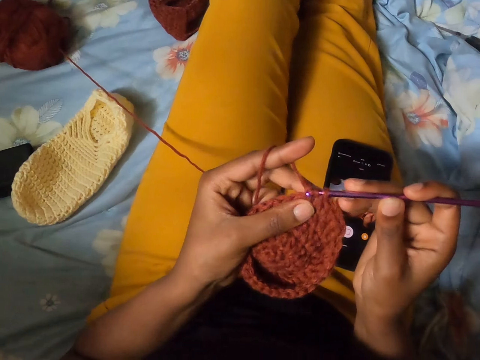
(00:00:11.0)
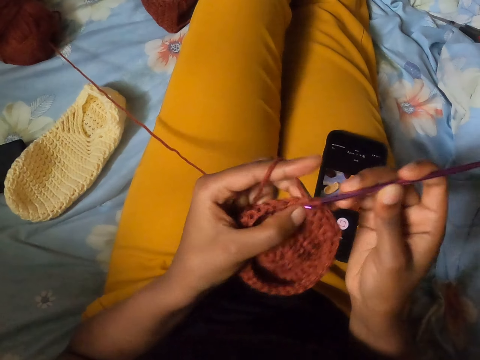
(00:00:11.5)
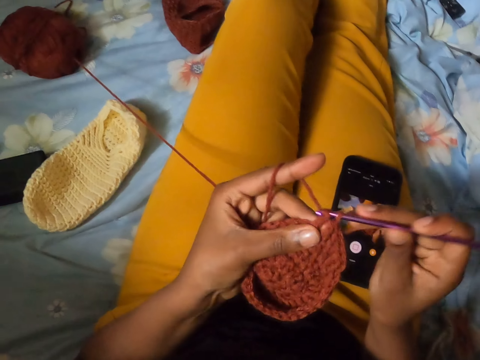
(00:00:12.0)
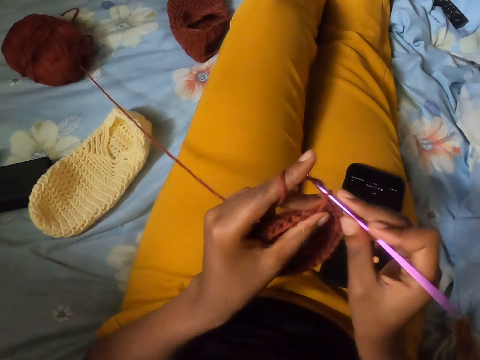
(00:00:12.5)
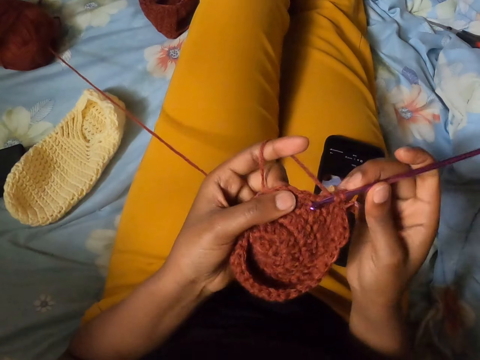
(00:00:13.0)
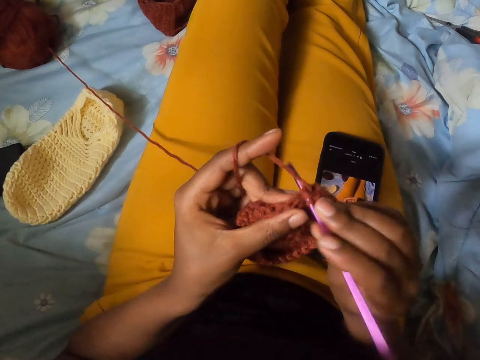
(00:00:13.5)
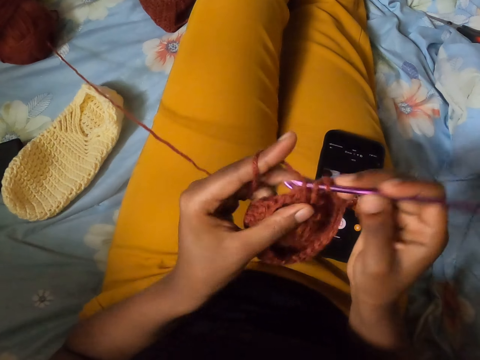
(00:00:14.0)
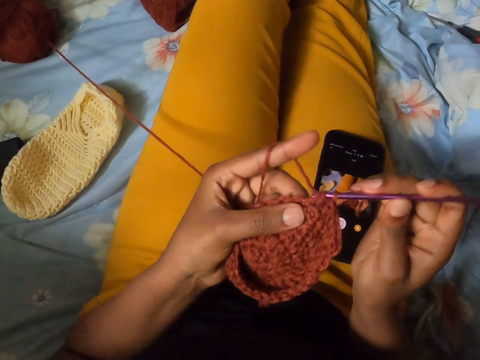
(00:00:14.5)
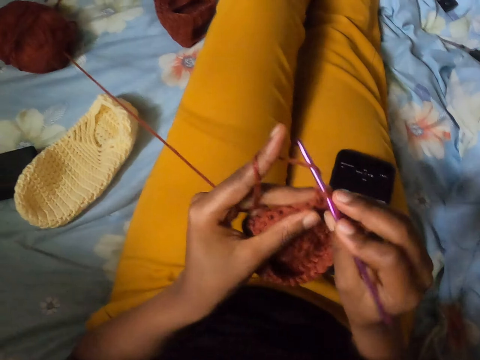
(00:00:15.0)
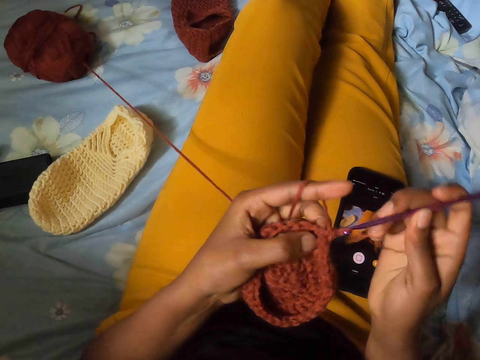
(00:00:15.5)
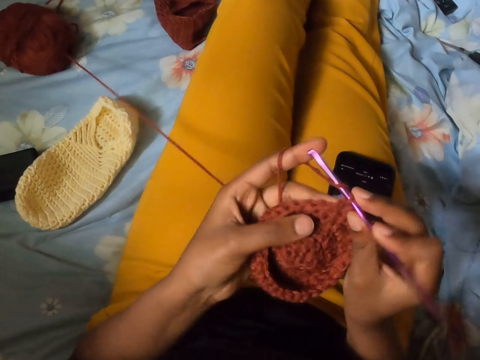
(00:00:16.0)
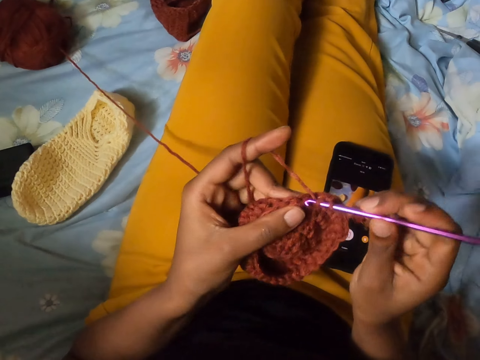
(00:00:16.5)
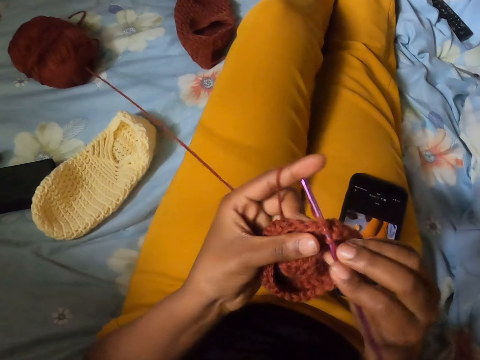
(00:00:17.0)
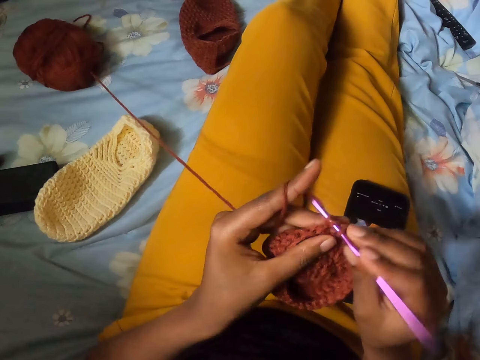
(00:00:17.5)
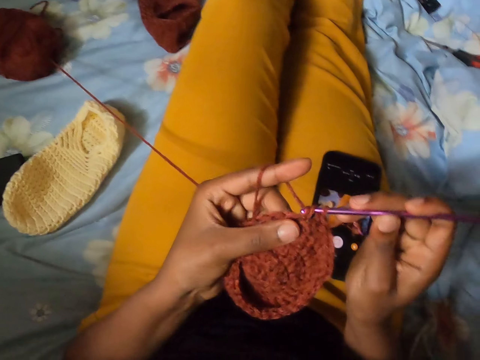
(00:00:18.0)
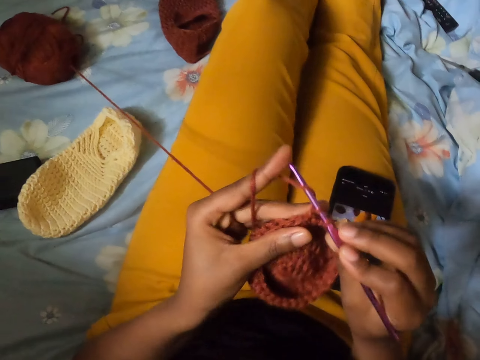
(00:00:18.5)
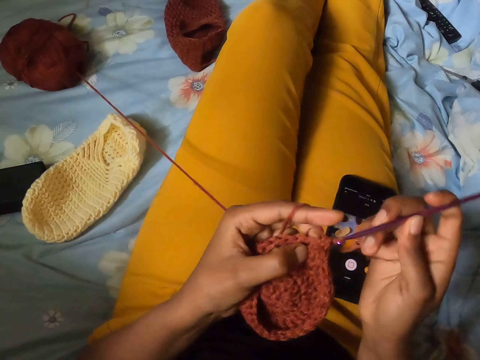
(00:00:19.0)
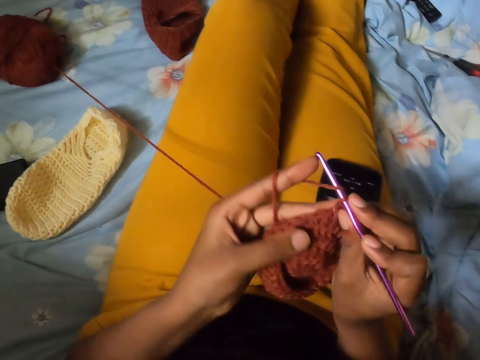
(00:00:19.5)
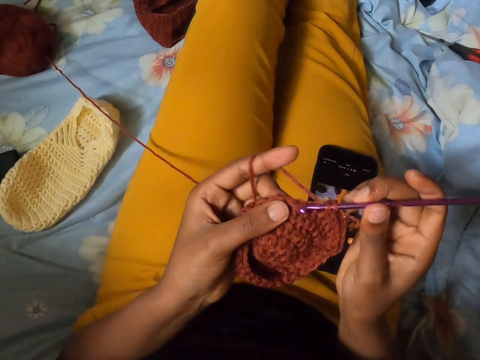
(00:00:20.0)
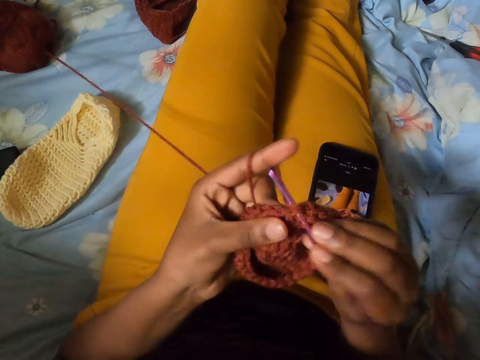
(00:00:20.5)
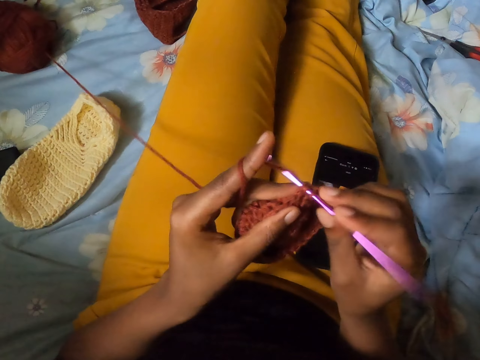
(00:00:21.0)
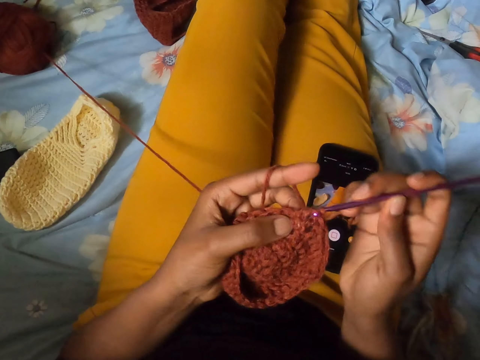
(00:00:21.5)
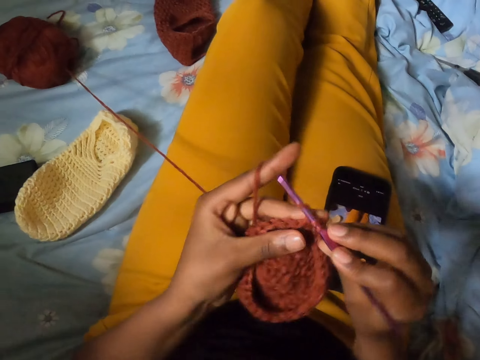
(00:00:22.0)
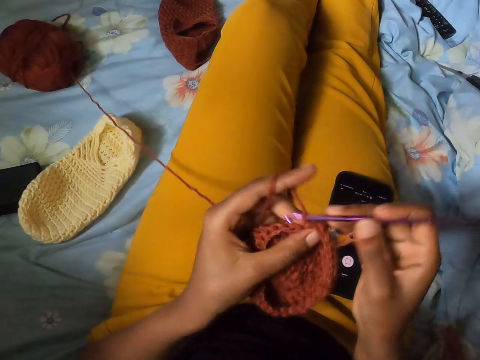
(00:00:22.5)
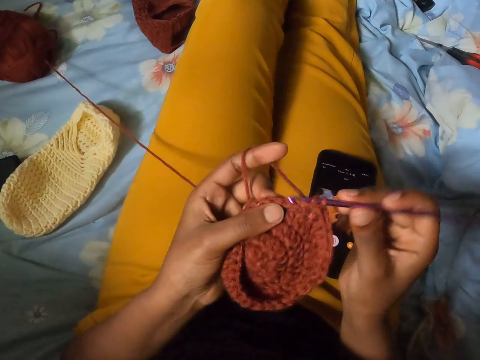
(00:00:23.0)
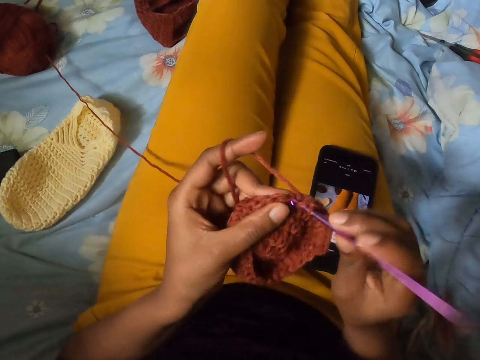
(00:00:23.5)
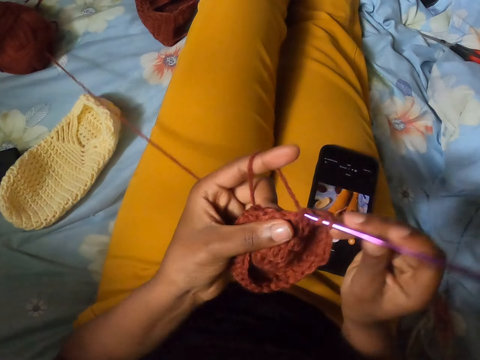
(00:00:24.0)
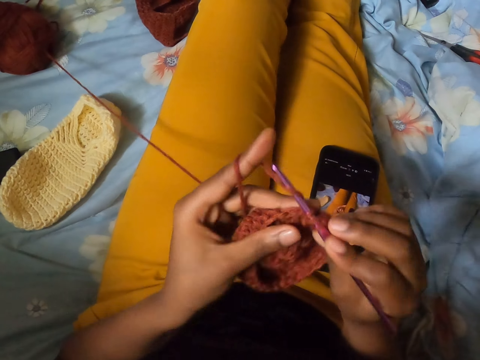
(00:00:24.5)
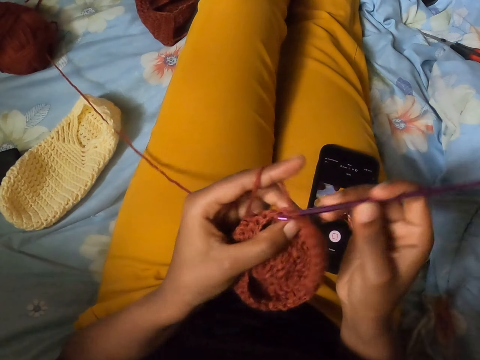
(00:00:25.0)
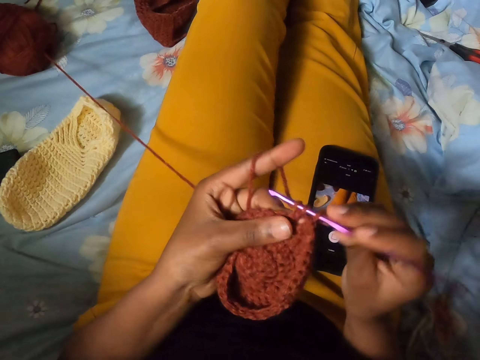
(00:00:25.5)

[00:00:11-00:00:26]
The camera wearer knits the cloth with the crochet hook repeatedly.

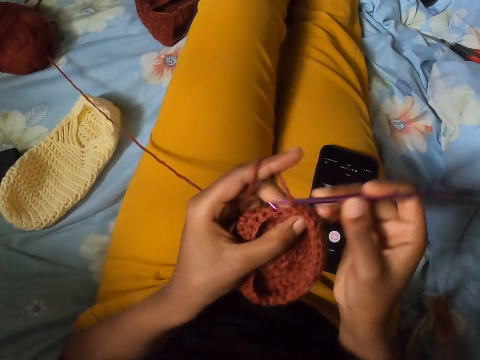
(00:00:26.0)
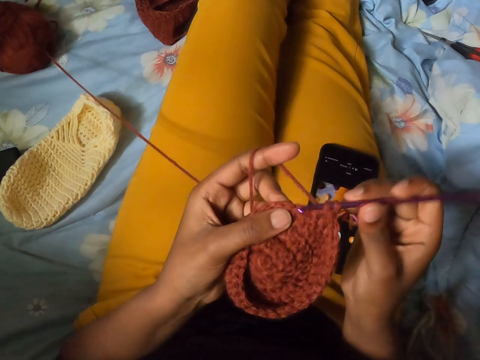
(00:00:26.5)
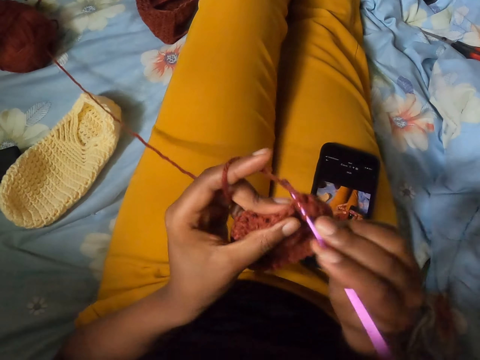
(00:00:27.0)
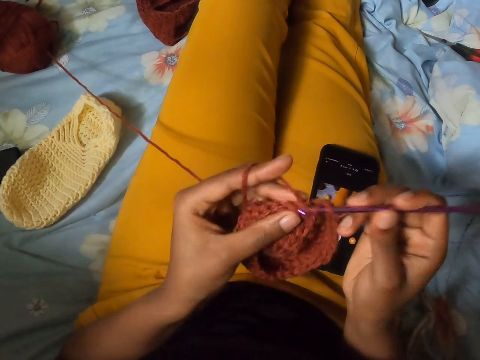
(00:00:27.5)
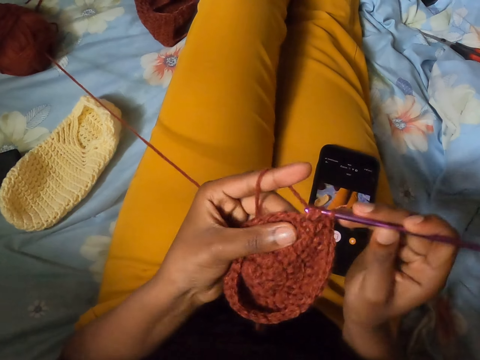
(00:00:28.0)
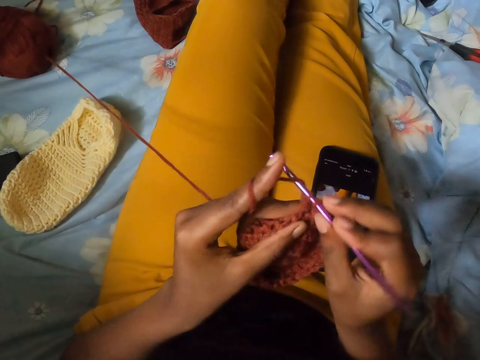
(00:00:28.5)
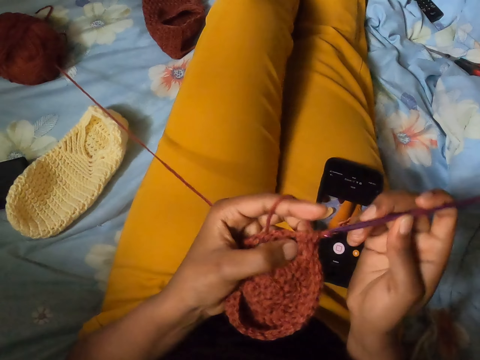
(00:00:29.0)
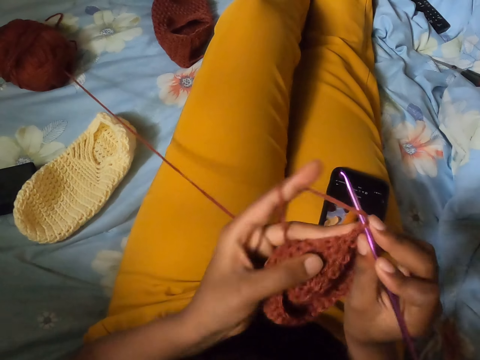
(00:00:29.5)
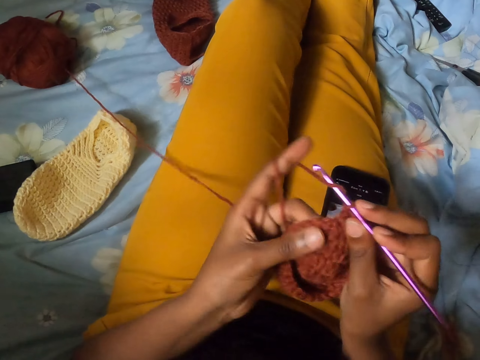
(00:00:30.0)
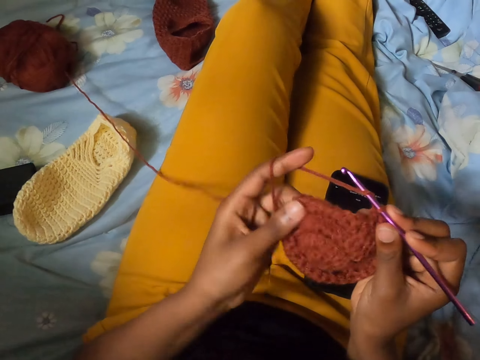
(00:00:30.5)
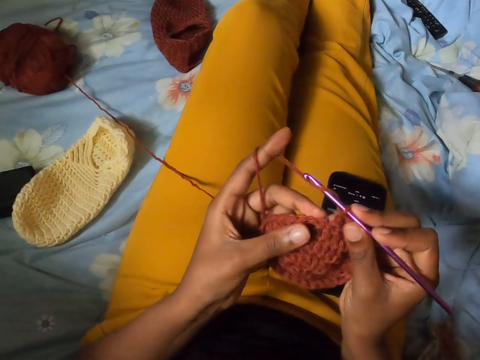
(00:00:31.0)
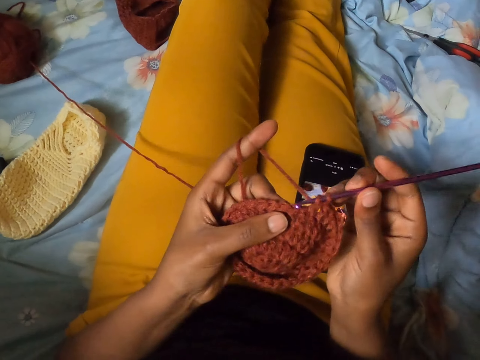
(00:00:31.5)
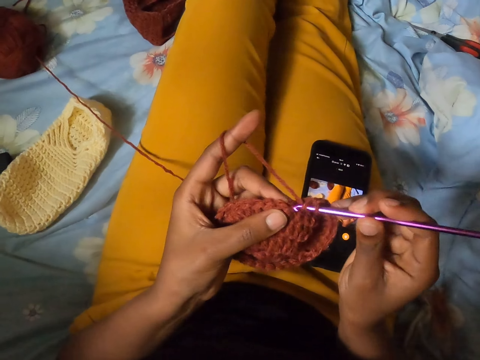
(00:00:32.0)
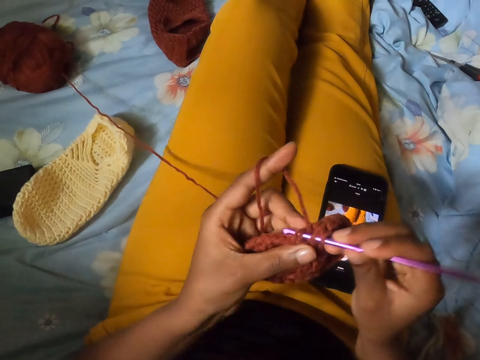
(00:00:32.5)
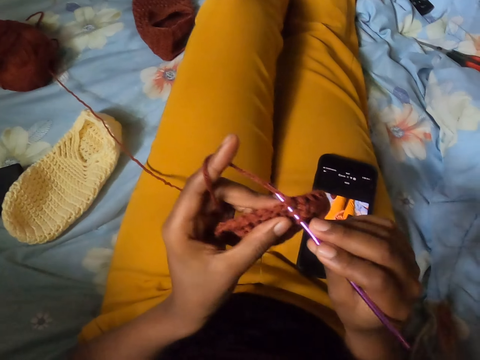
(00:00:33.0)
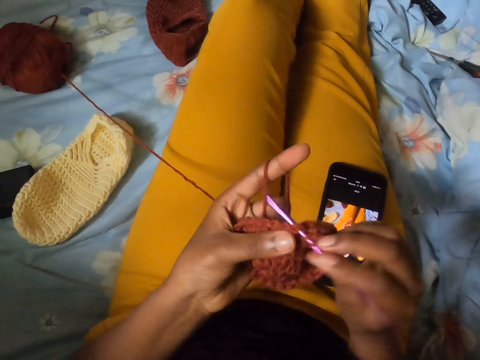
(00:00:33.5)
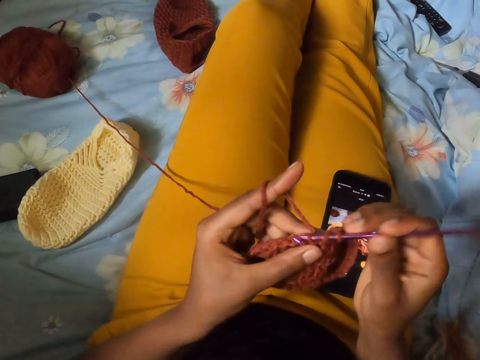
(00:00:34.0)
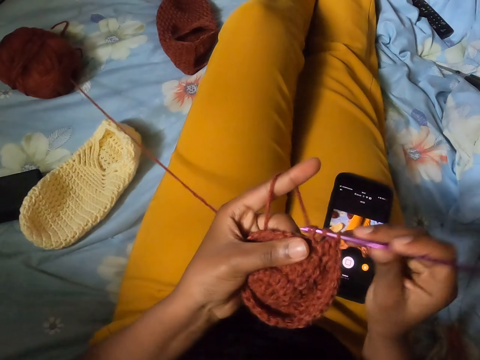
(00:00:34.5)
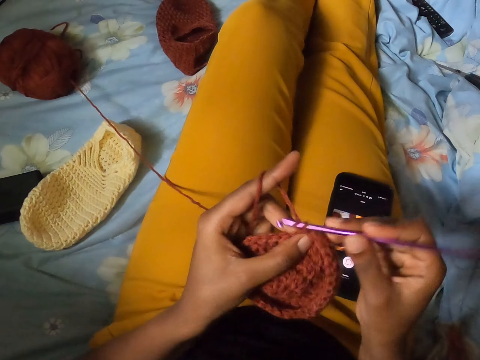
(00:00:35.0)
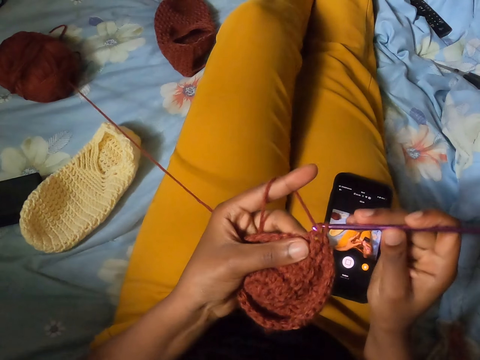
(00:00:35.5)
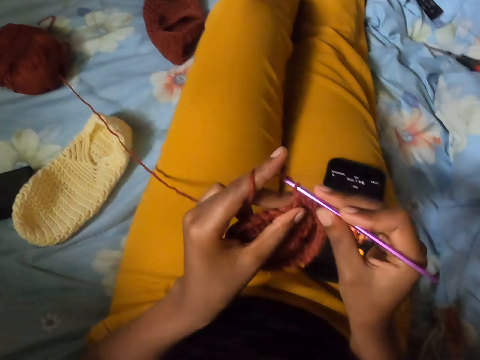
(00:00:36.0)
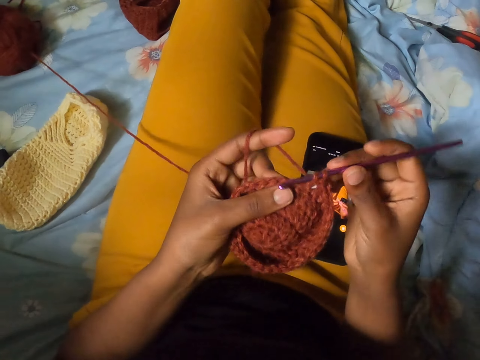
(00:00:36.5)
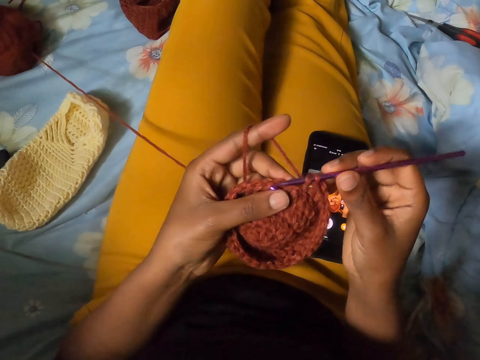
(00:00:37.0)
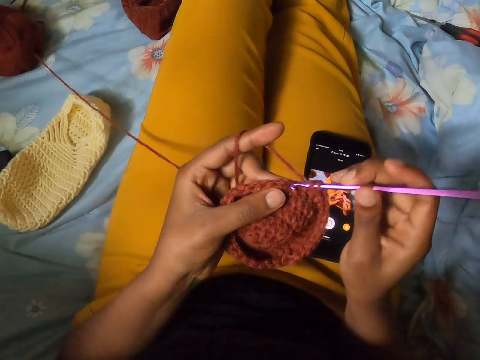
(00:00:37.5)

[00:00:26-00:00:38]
The camera wearer knits the cloth with the crochet hook. They knit the cloth with the crochet hook again.
